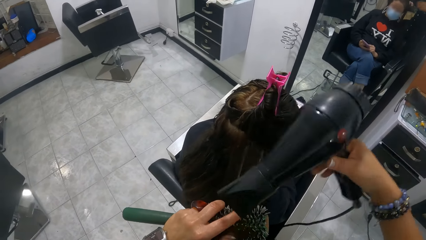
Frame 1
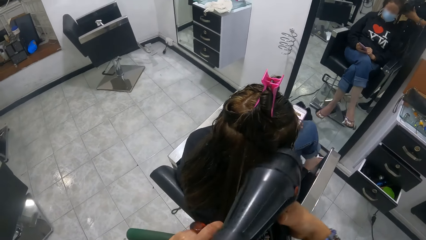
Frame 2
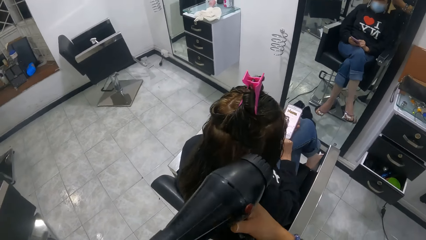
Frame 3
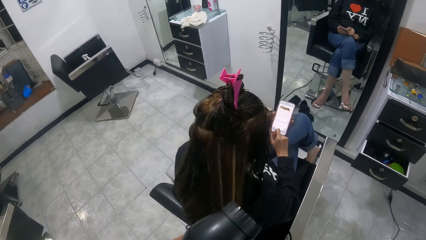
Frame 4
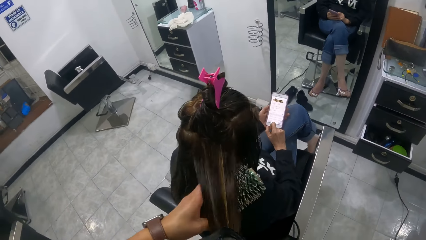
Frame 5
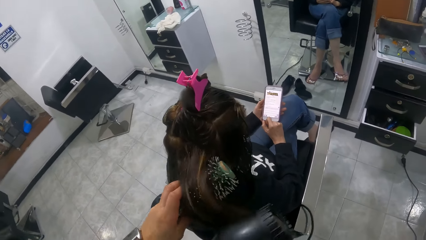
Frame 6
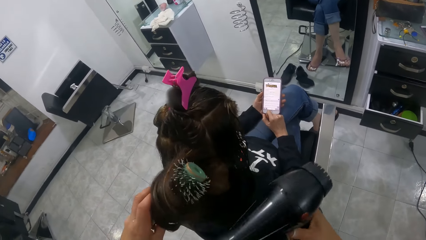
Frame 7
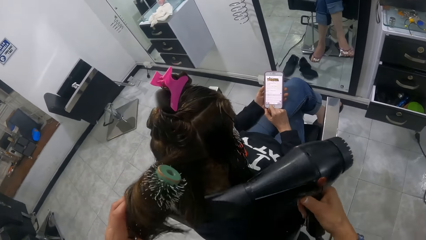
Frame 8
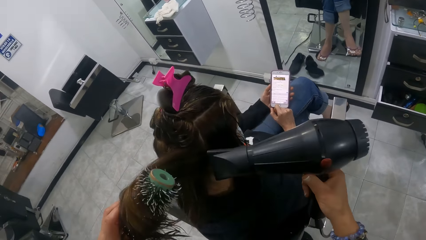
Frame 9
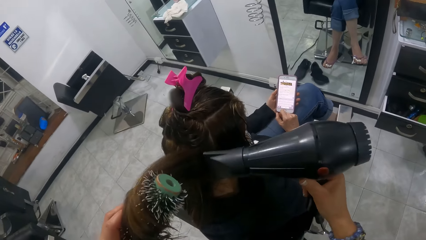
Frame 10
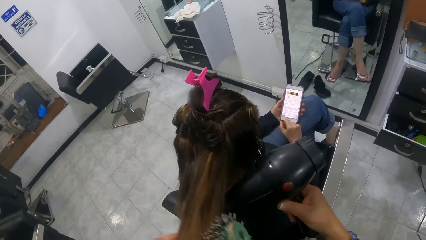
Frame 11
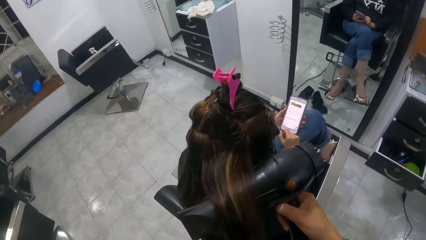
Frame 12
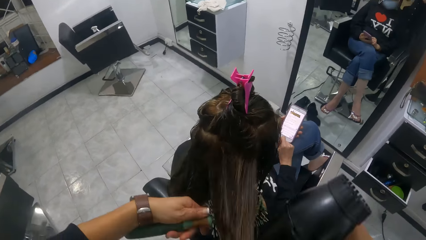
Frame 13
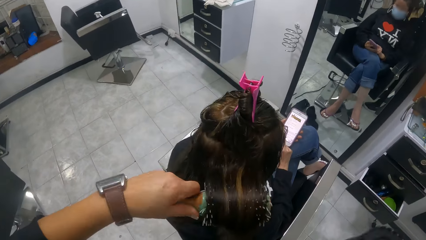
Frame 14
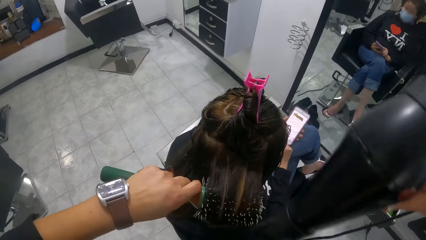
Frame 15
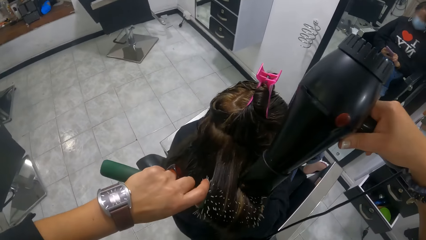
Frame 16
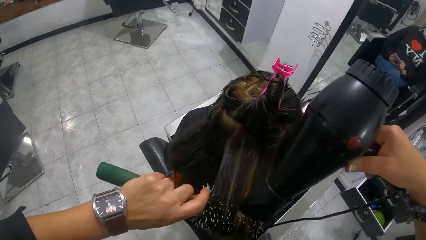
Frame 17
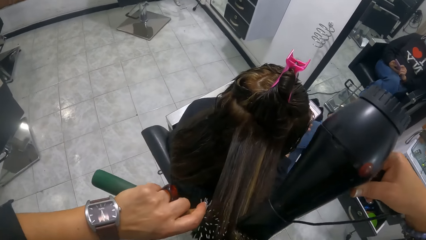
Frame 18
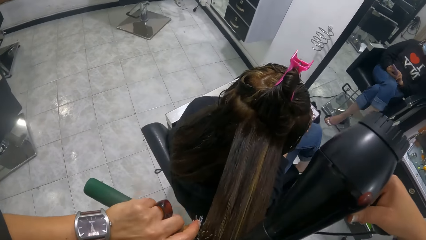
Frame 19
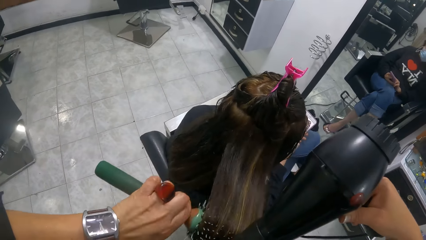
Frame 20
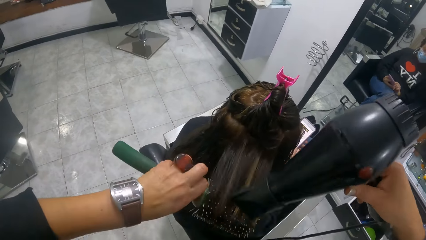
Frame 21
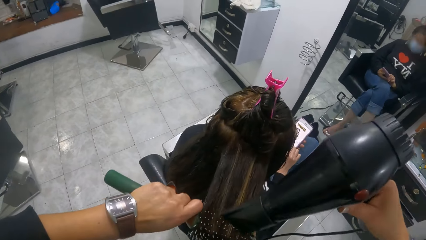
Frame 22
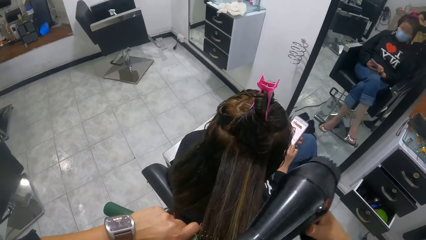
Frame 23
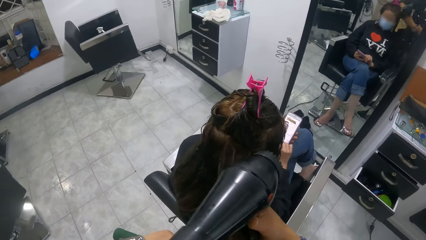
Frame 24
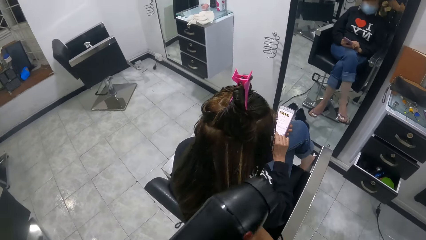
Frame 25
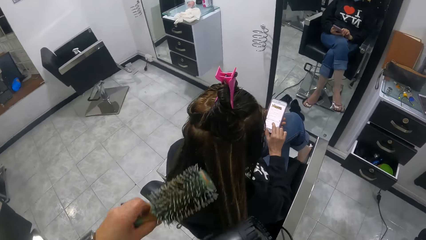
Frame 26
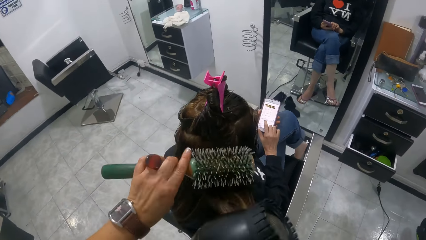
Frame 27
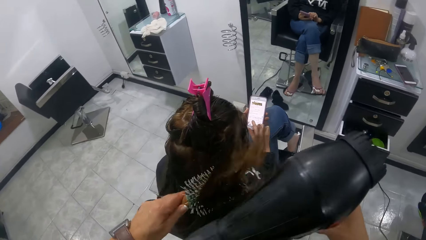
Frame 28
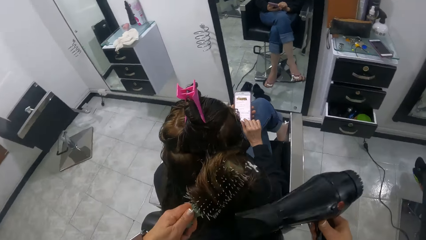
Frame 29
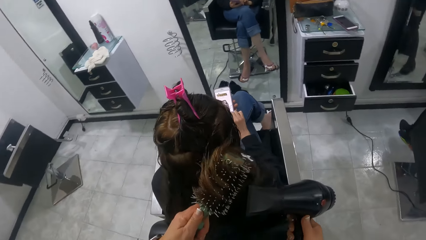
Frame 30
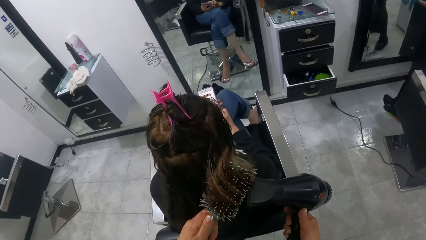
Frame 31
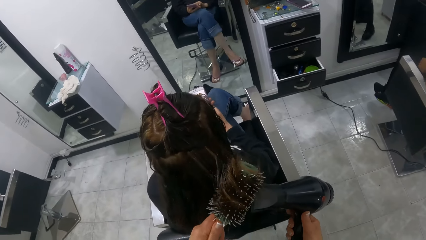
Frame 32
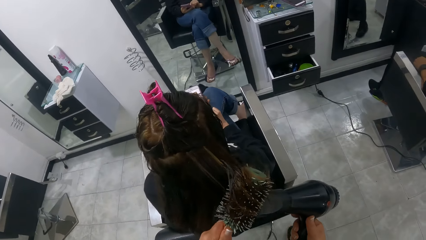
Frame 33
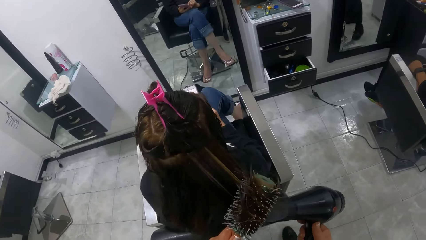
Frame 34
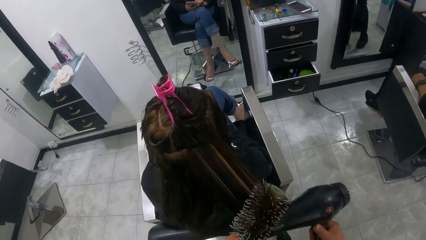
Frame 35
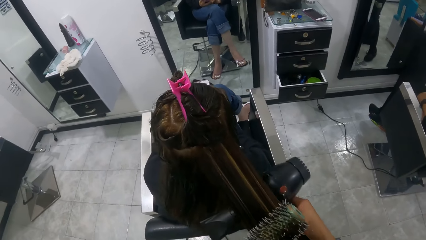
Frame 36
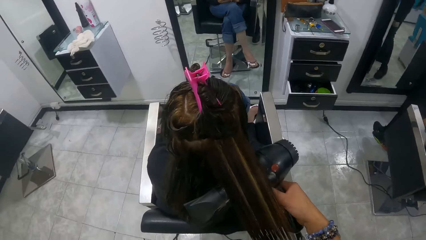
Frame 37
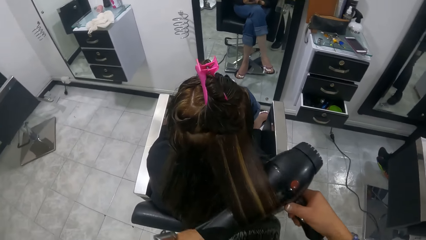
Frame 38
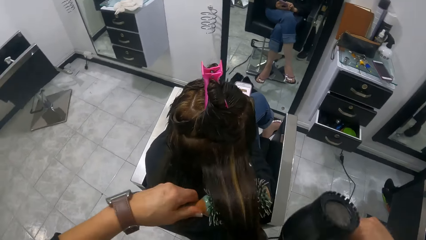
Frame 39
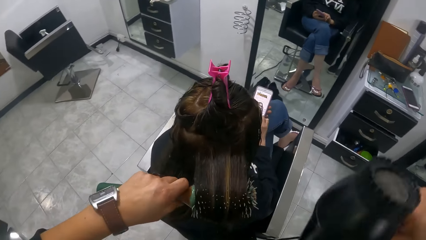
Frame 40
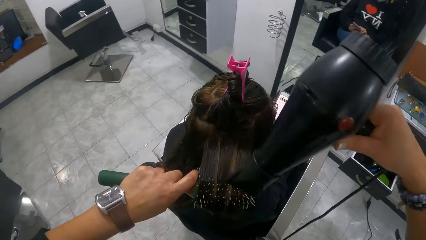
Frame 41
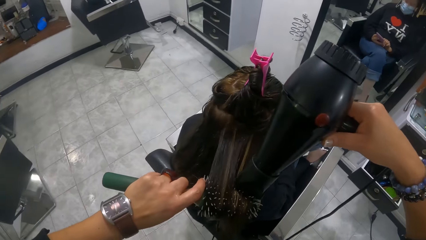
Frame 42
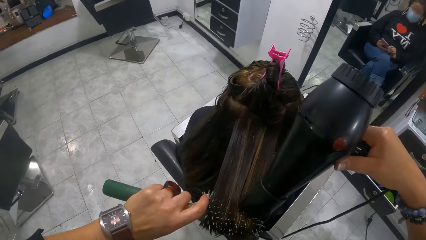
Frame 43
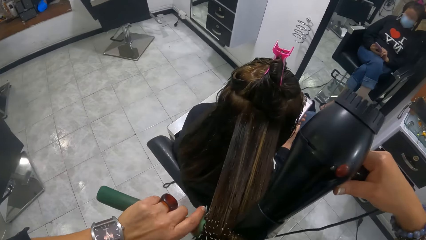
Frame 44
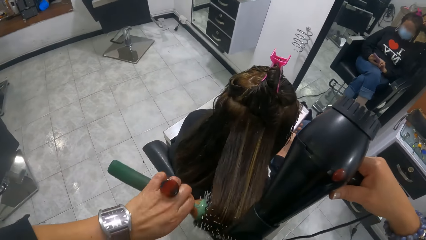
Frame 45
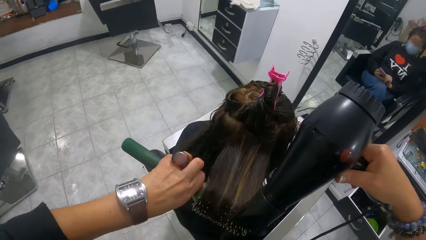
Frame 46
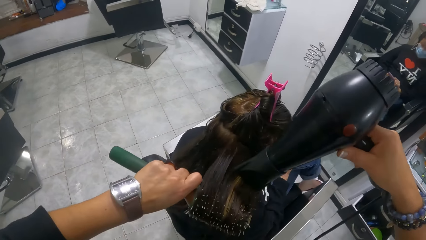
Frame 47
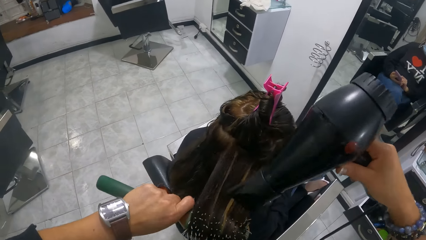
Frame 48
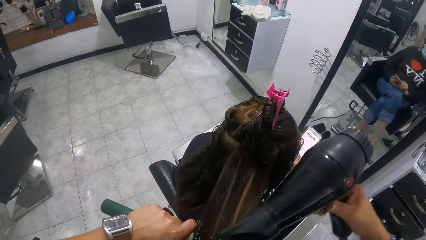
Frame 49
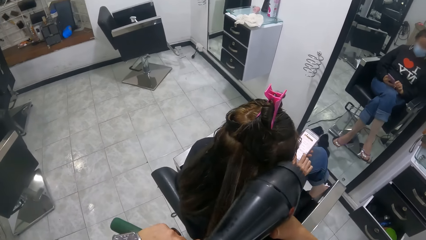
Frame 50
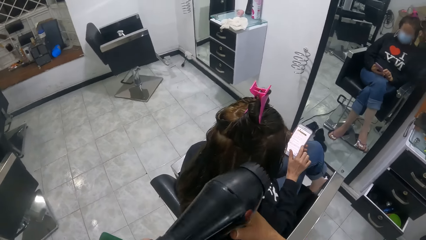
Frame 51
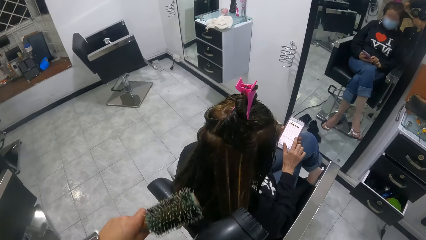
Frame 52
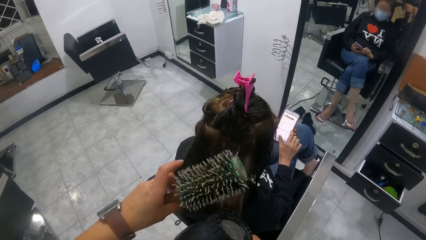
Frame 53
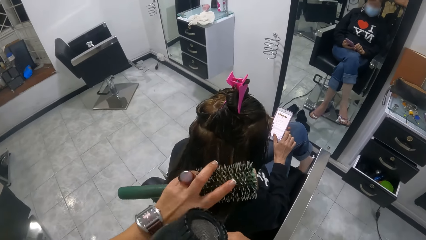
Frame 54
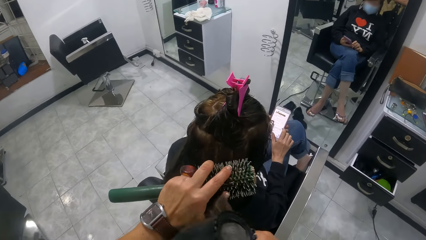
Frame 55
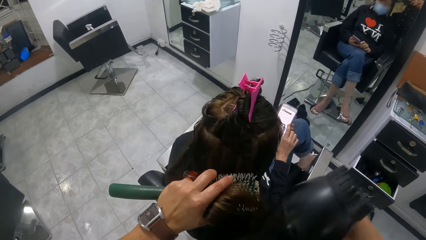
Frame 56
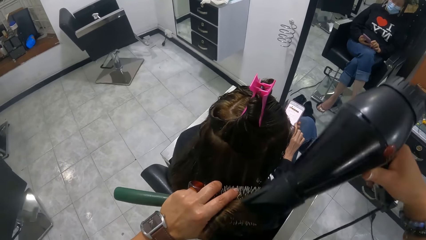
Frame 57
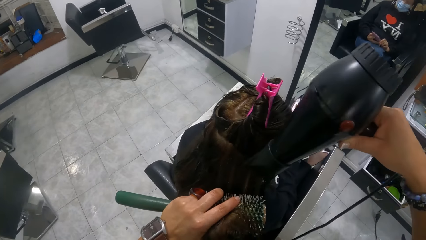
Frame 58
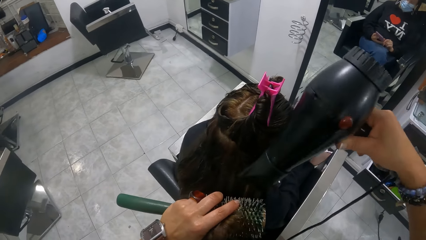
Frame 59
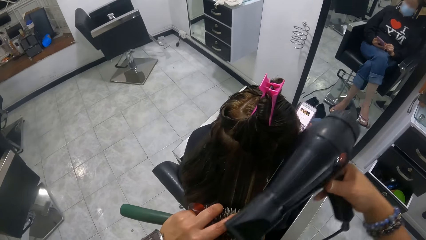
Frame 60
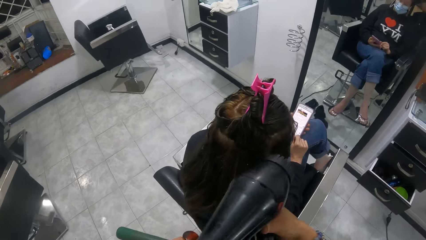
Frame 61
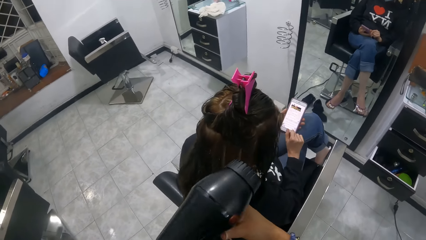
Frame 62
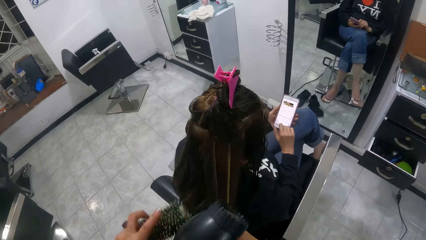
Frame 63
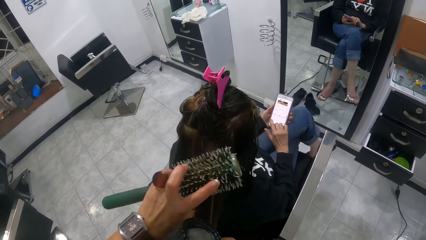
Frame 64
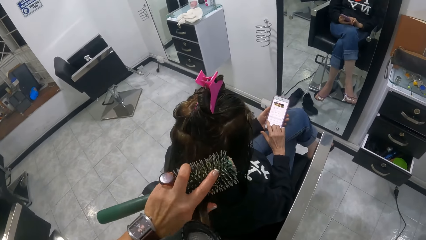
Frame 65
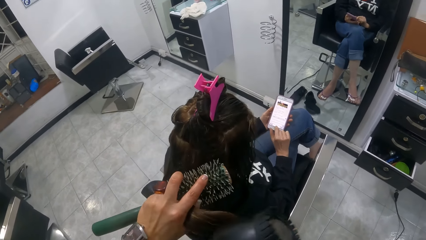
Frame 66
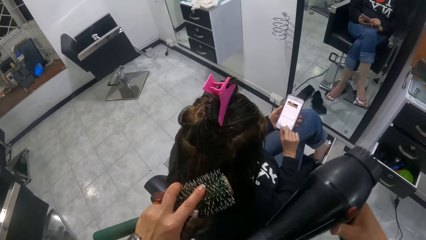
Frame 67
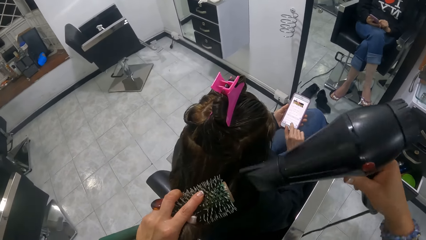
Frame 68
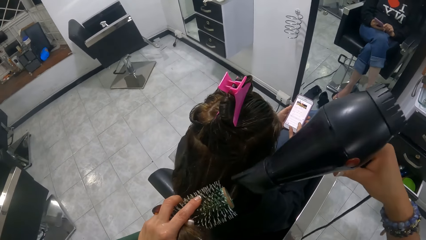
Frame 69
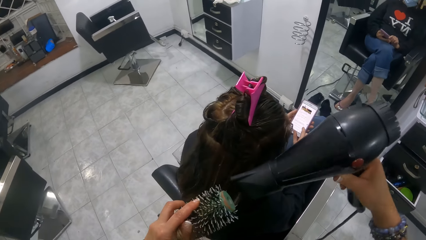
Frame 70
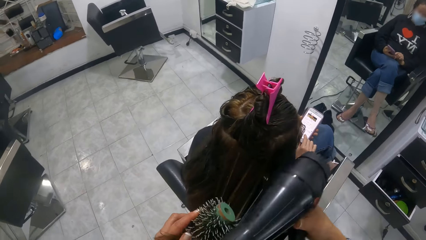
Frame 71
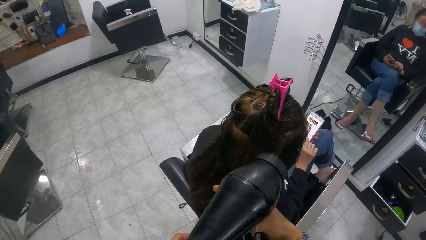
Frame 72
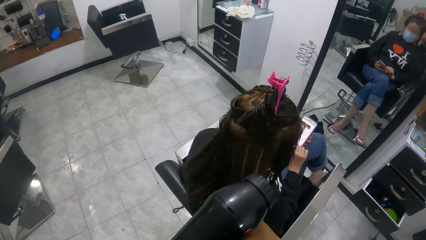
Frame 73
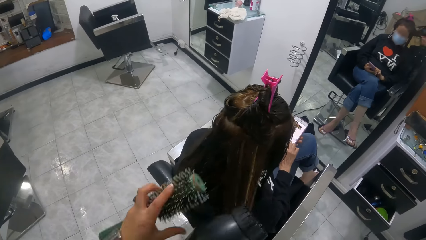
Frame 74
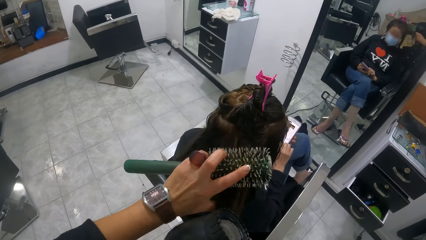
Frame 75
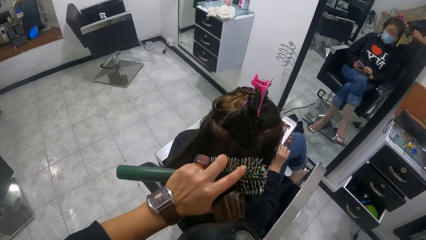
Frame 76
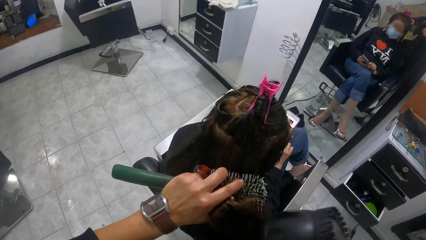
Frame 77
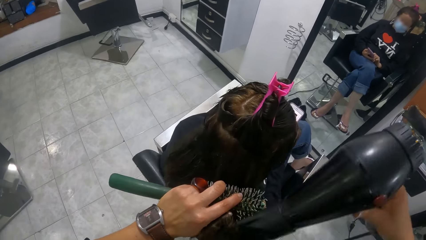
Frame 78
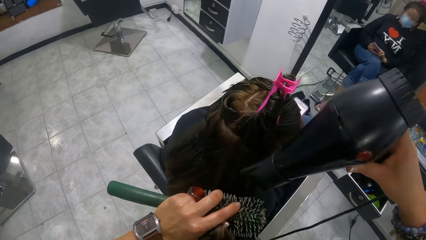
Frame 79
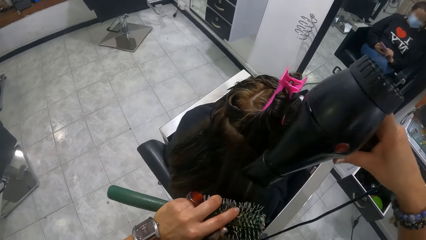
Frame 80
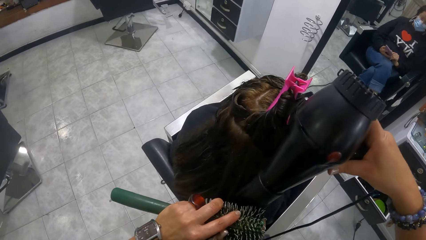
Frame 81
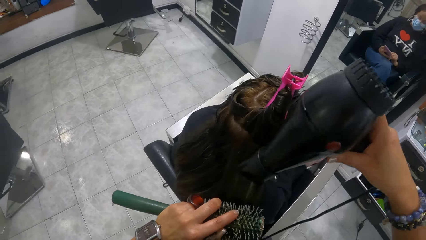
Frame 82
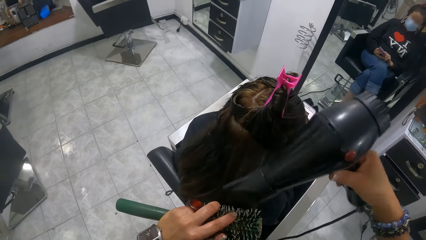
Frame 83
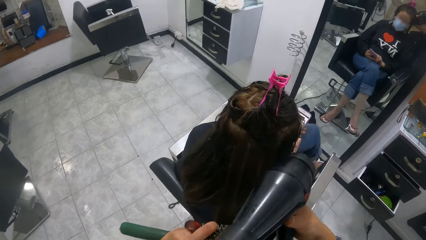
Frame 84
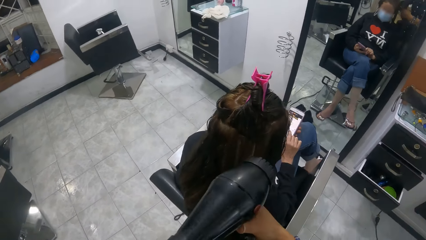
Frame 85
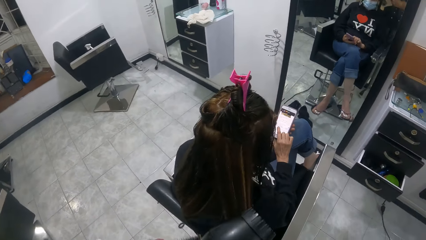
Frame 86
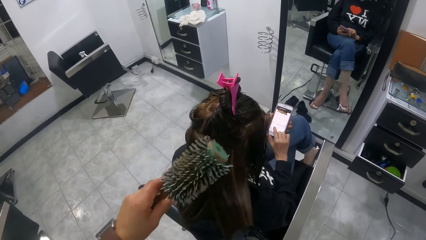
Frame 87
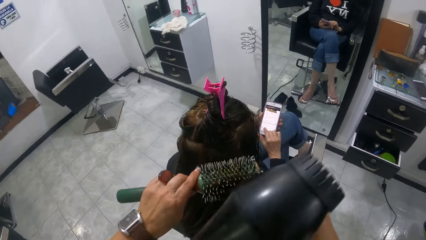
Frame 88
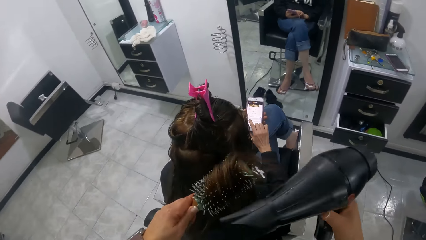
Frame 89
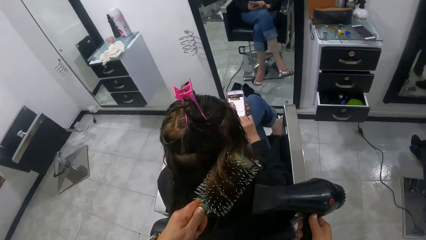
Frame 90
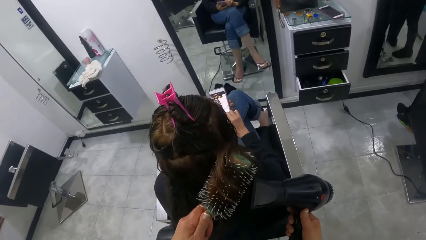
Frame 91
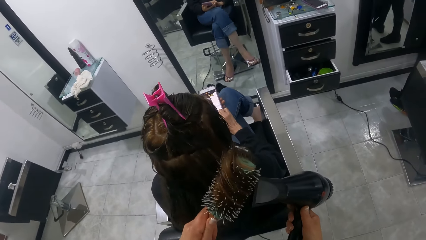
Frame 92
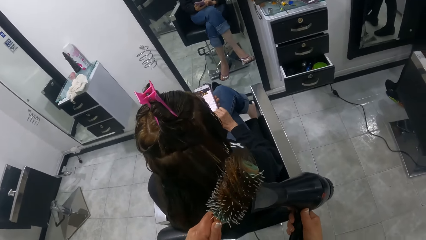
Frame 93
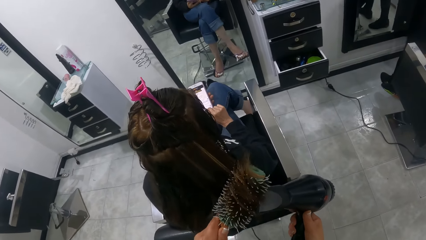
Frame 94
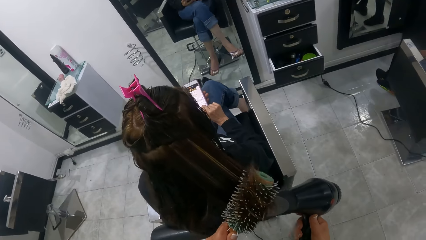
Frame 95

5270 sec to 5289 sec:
The camera wearer blows a lady's hair with a blow dry machine. The lady scrolls her phone with the right hand. The camera wearer stretches the lady's hair with a hair brush roller. They blow the lady's hair with the blow dry machine. They roll the lady's hair on the hair brush roller. They straighten the lady's hair with the blow dry machine. They roll the lady's hair on the hair brush roller. They straighten the lady's hair with the blow dry machine. They stretch the lady's hair with the blow-dry machine. They roll the lady's hair on the hair brush roller. They straighten the lady's hair with the blow dry machine. They roll the lady's hair on the hair brush roller. They adjust the lady's hair with the right hand. They adjust the lady's hair with the left hand. They blow the lady's hair with the blow dry machine. They stretch the lady's hair with the hair brush roller. They blow the lady's hair with the blow dry machine. They adjust the lady's hair with the right hand. They stretch the lady's hair with the hair brush roller. They straighten the lady's hair with the blow dry machine. They adjust the lady's hair with the right hand. They straighten the lady's hair with the hair brush roller.
